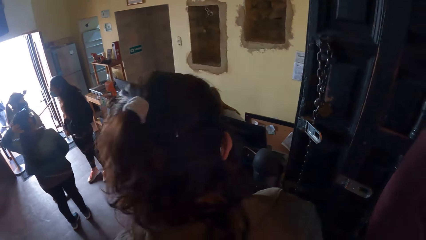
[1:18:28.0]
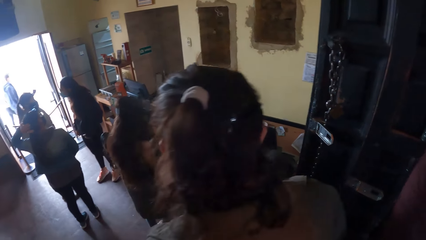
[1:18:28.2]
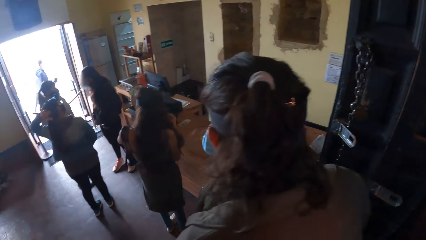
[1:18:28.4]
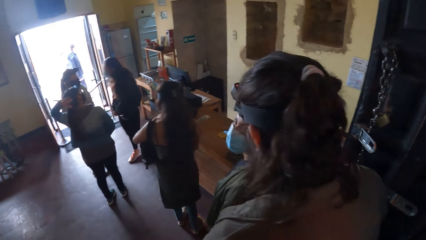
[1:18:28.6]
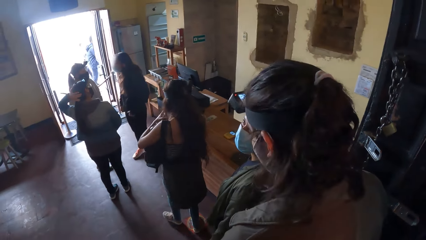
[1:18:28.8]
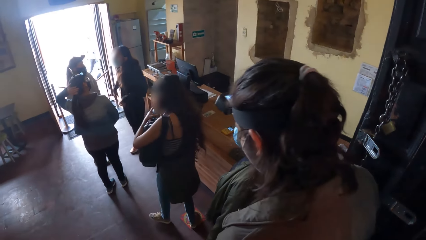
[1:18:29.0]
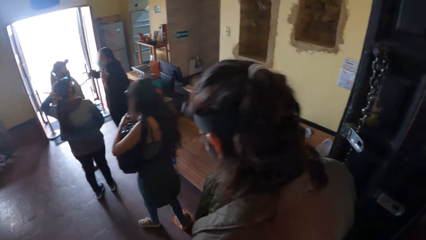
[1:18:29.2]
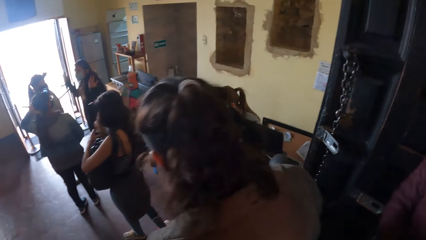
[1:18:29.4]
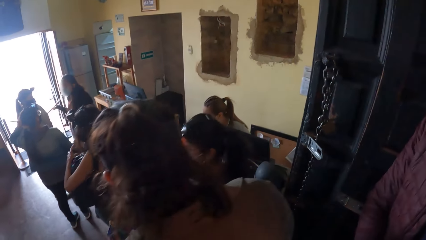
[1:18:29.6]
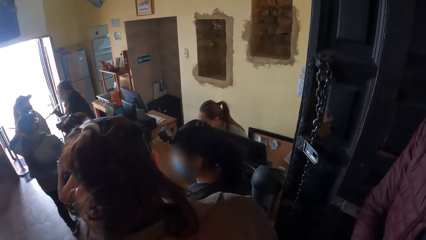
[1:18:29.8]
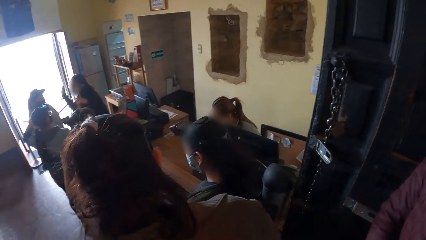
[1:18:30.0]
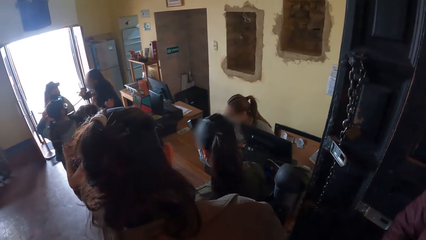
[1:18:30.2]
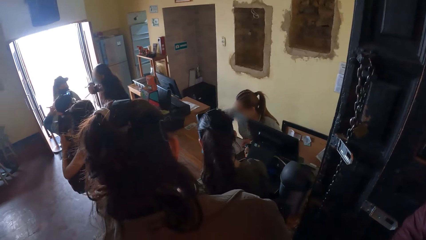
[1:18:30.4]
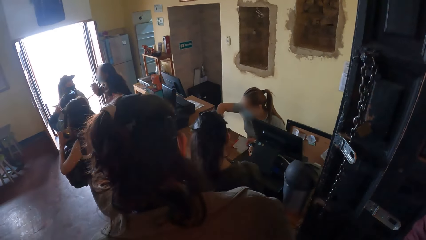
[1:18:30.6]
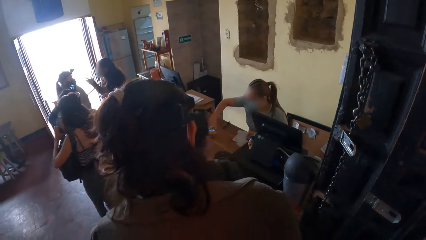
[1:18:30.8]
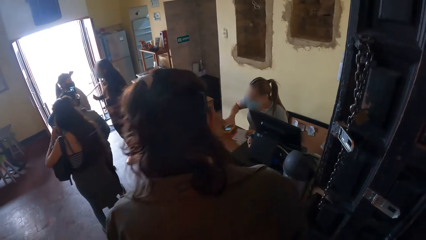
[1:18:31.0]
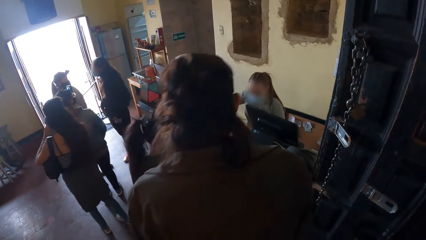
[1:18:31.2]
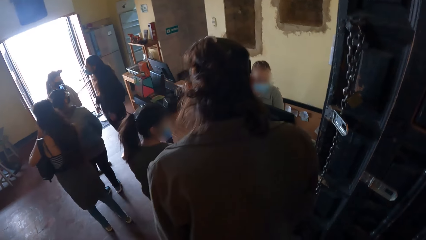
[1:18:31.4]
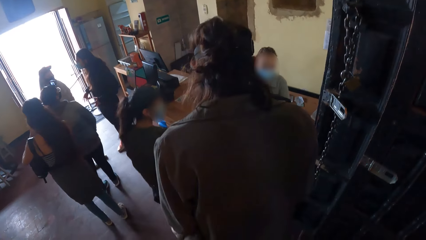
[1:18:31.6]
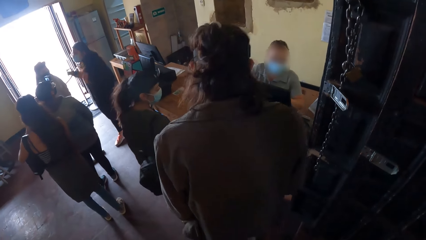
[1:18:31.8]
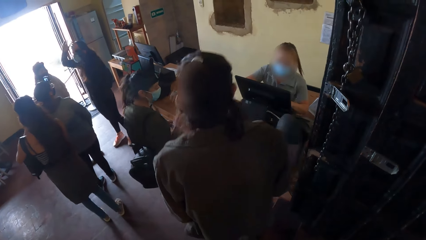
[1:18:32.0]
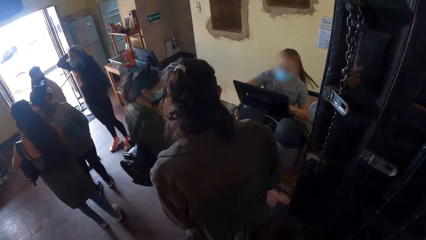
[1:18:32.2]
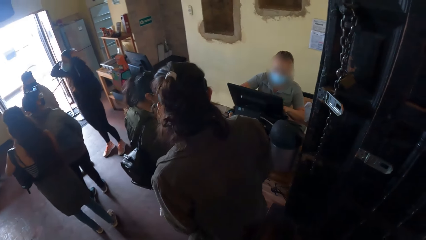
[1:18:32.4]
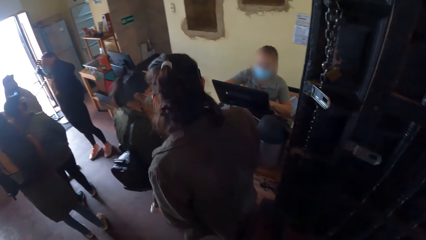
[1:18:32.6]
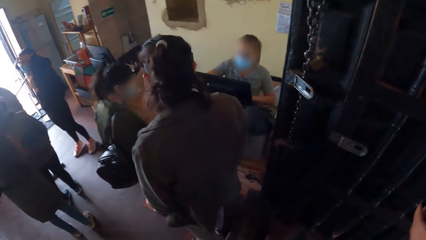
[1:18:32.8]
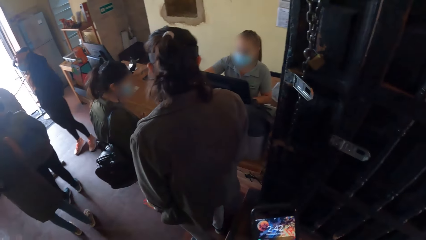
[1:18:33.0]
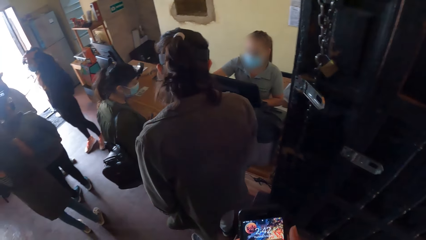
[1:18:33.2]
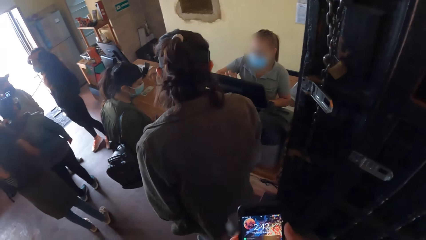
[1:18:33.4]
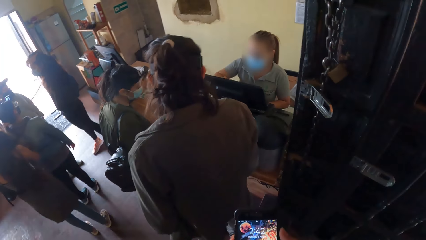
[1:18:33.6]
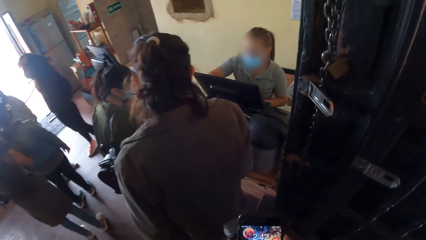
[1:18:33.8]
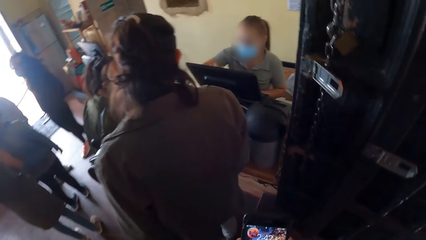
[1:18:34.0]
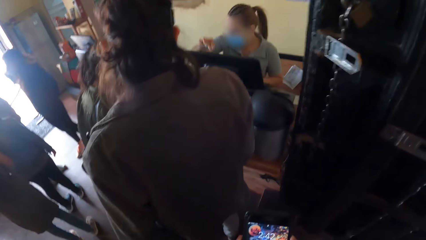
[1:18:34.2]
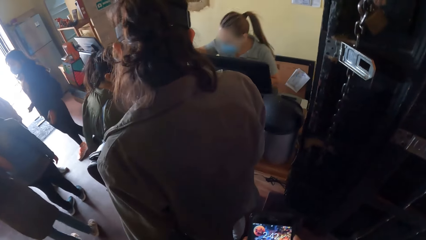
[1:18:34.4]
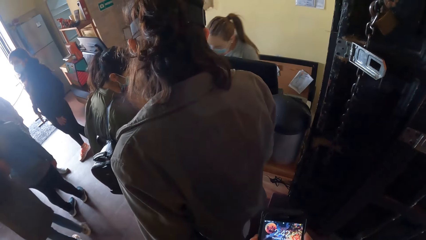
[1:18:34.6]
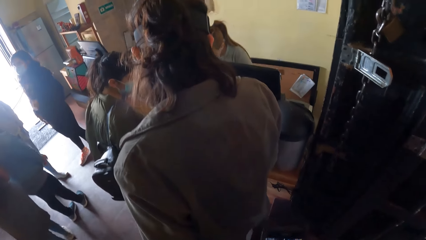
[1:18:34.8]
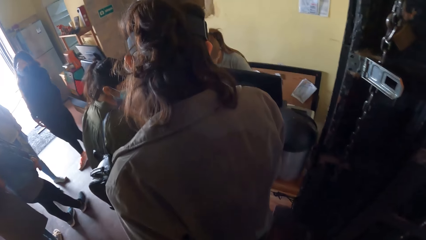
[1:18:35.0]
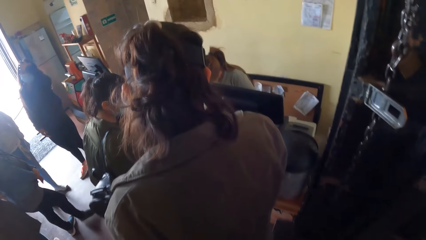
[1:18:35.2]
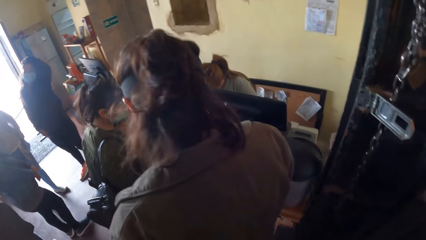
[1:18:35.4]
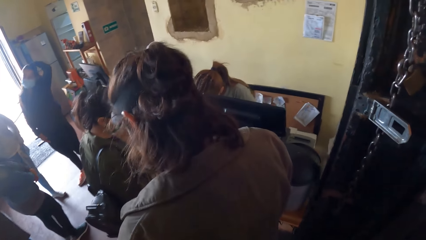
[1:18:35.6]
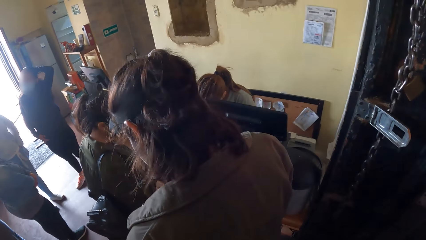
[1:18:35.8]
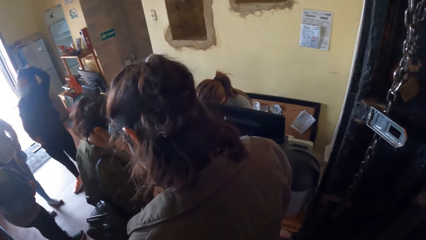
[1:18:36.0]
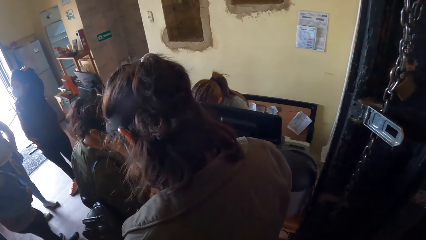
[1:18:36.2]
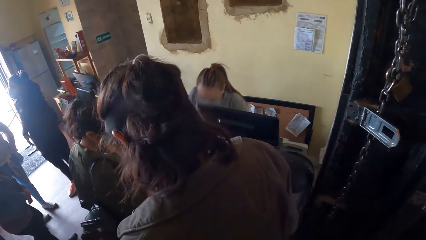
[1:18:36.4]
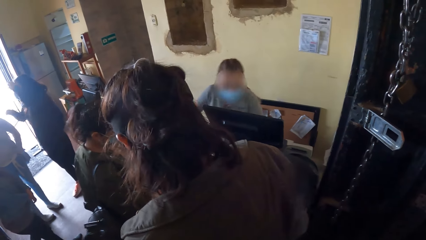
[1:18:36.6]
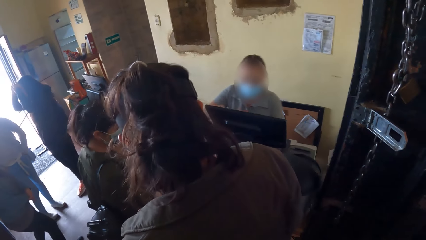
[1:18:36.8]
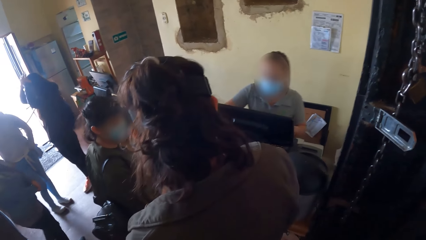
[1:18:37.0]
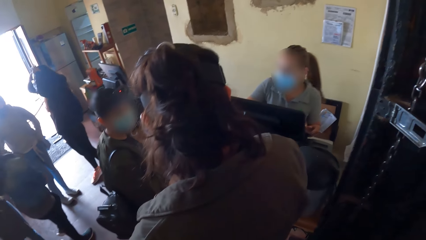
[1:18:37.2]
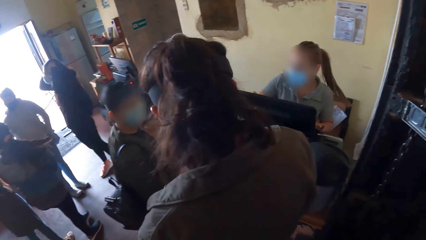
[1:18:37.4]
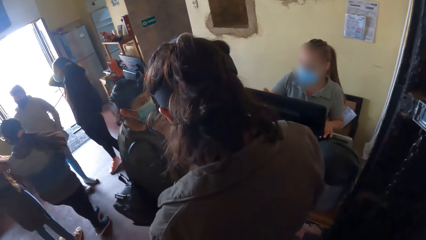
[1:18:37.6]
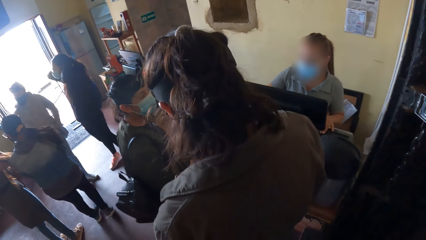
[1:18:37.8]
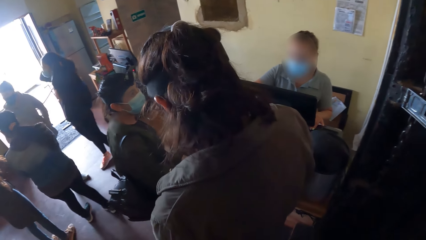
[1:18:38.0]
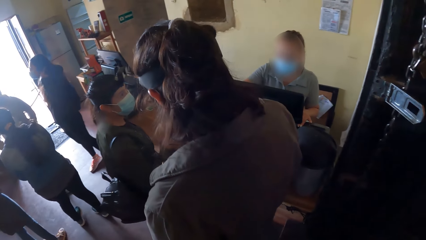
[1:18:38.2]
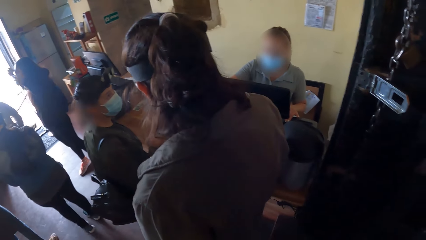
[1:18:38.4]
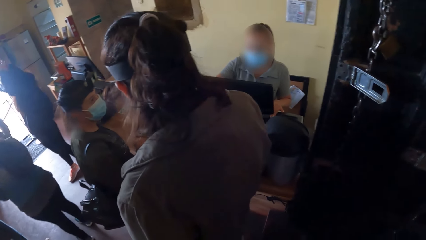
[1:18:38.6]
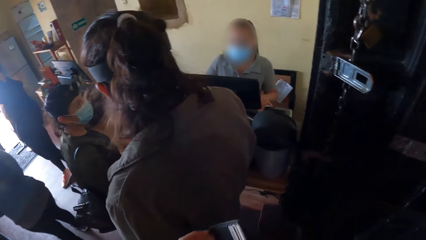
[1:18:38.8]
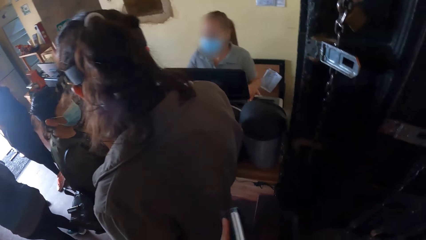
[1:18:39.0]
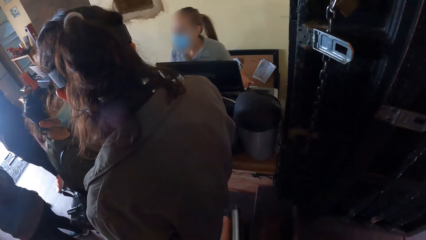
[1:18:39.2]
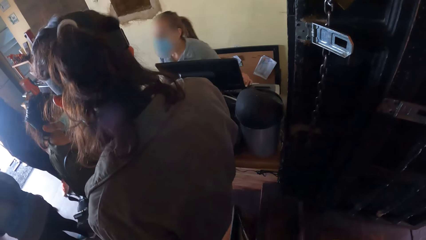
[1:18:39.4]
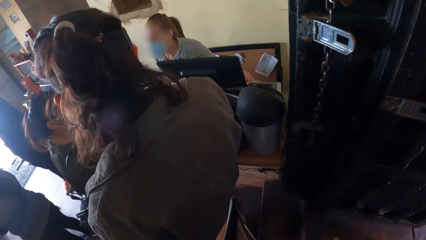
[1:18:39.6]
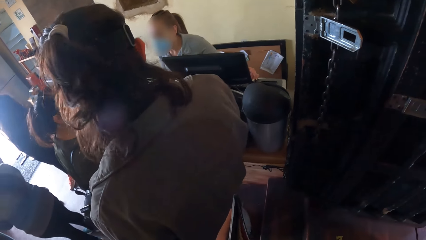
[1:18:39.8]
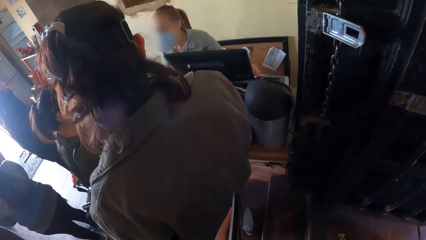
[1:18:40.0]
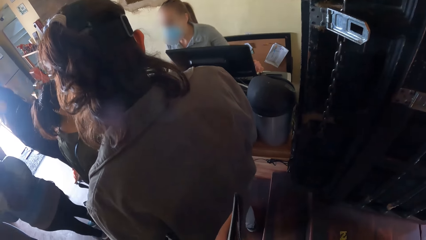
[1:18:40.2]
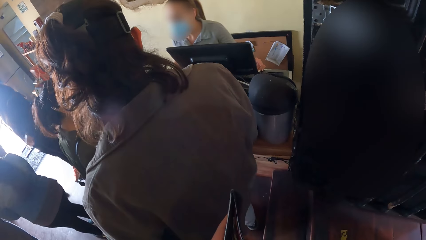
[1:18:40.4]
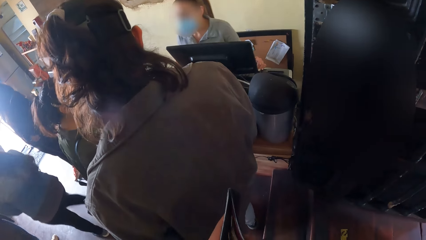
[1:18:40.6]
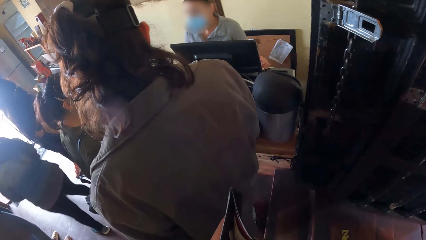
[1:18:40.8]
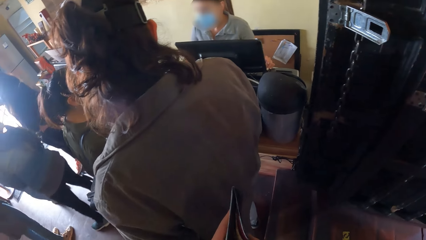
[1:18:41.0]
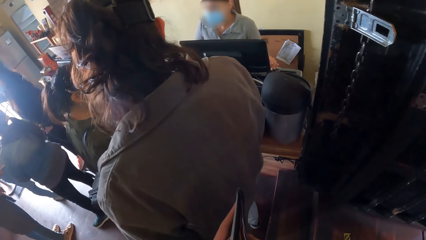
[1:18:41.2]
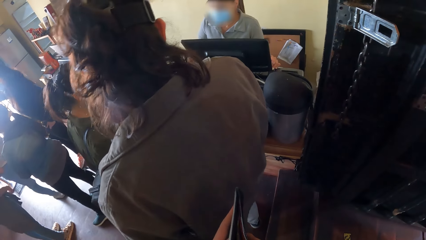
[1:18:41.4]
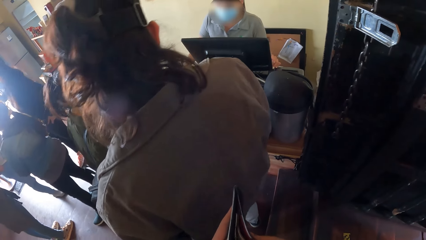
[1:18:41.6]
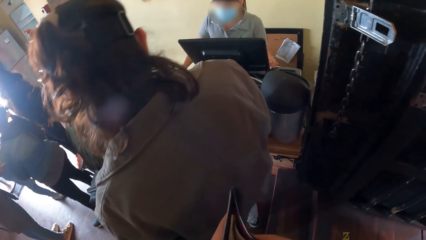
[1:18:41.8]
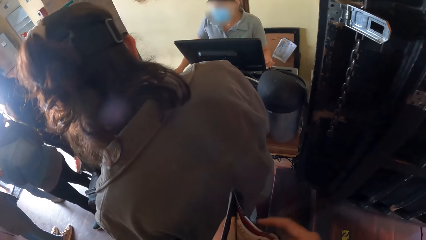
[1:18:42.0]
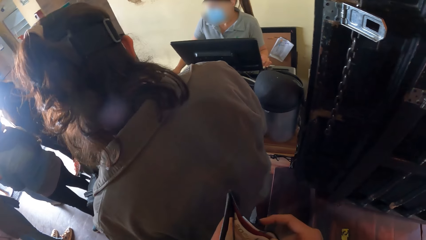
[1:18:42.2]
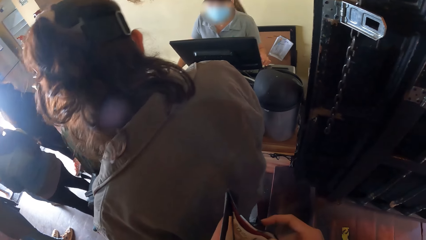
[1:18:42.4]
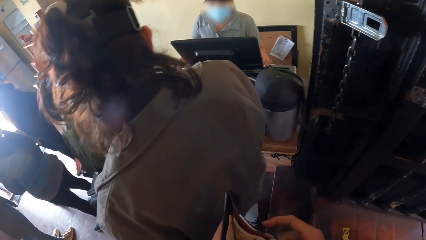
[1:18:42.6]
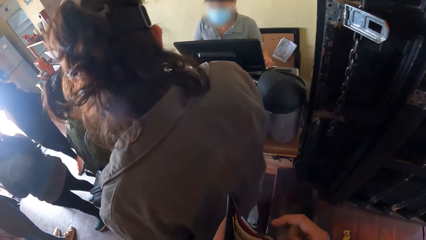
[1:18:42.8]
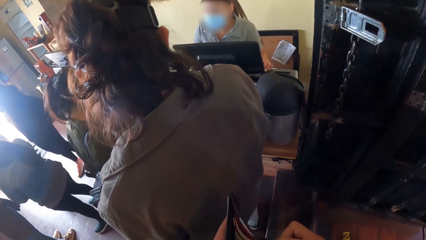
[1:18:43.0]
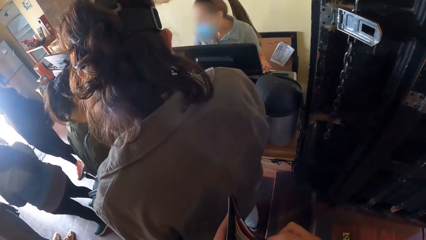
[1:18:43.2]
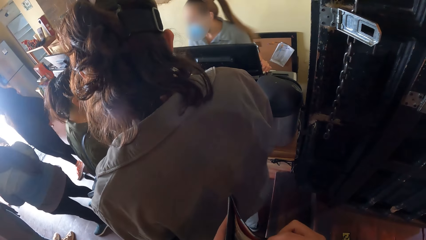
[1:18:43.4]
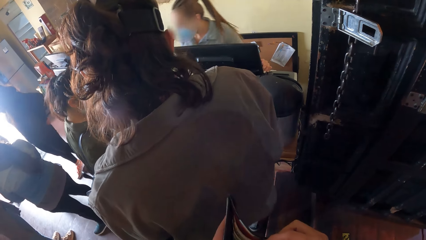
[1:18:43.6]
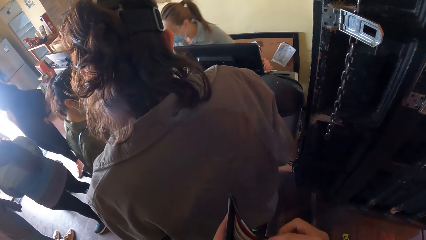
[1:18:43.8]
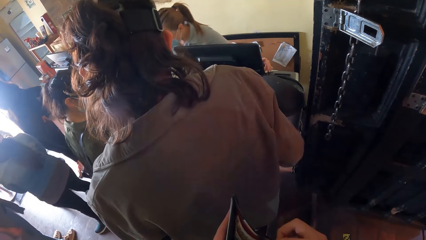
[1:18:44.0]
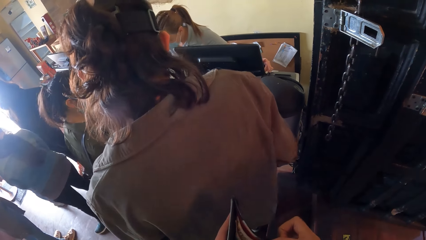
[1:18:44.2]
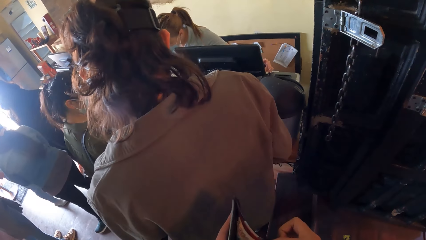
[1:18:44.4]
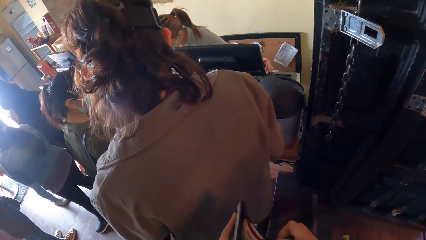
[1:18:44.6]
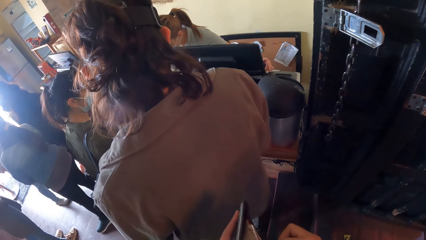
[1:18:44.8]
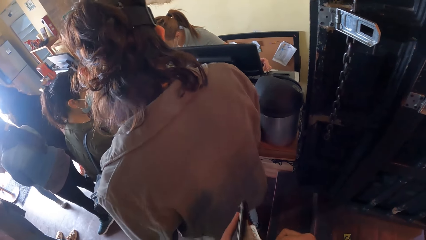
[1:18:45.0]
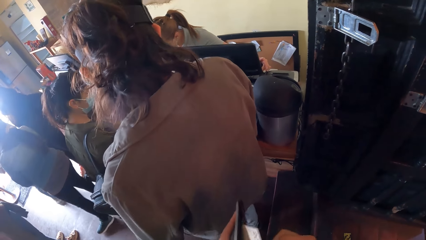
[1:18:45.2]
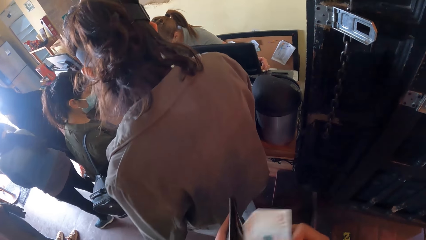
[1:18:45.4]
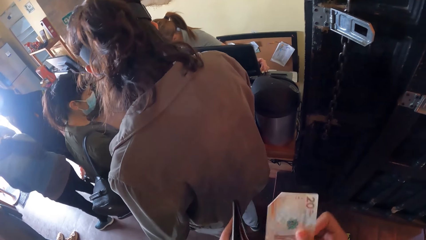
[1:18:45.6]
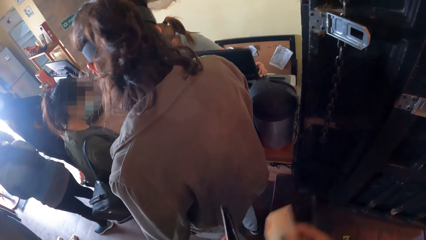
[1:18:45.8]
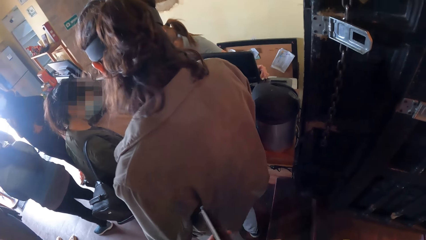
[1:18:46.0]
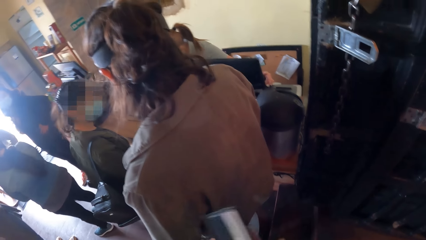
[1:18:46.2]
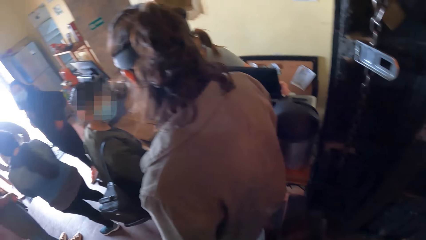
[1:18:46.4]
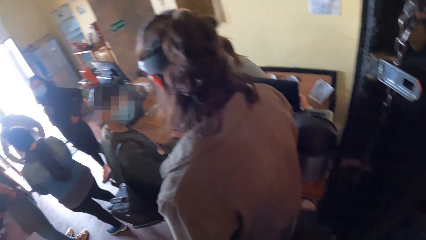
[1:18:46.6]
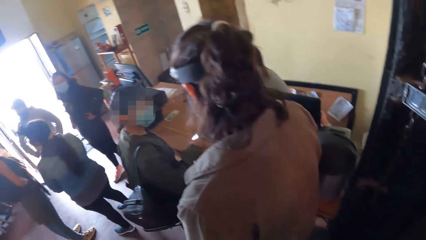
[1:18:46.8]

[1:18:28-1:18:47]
The woman moves a point-of-sale terminal on a table with her right hand. She operates a computer on the table with her hands. The camera wearer holds a wallet in her left hand. Another woman interacts with the first woman. The camera wearer opens the wallet. She removes money from the wallet in her left hand with her right hand.
